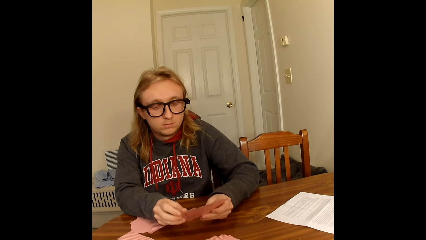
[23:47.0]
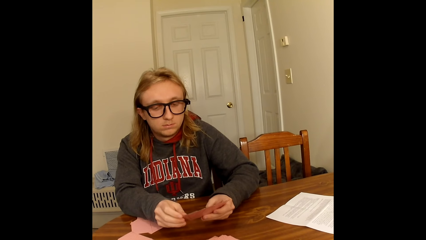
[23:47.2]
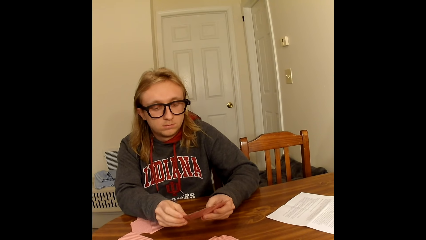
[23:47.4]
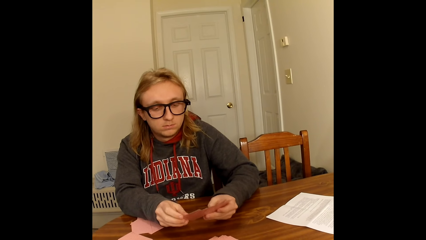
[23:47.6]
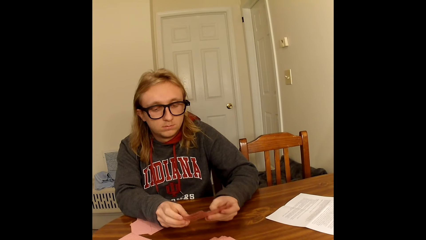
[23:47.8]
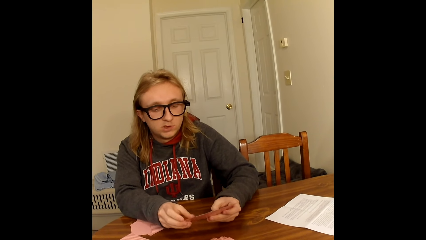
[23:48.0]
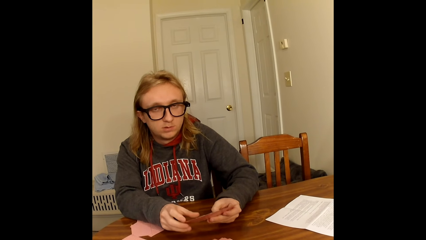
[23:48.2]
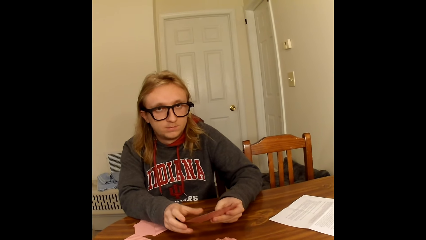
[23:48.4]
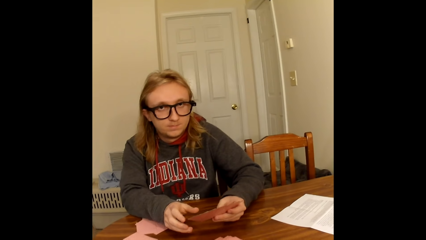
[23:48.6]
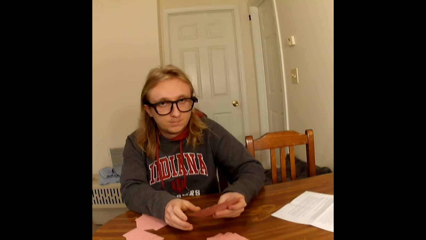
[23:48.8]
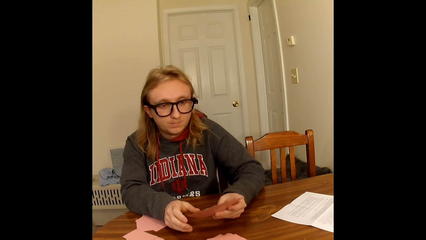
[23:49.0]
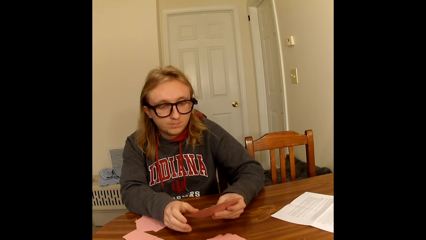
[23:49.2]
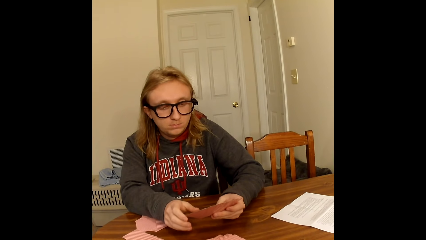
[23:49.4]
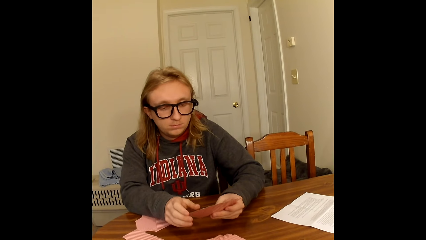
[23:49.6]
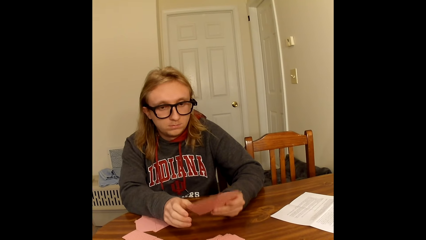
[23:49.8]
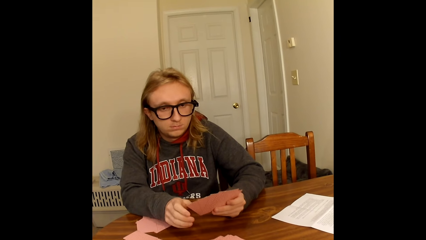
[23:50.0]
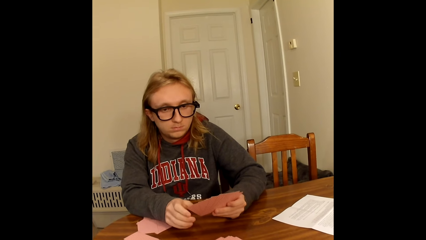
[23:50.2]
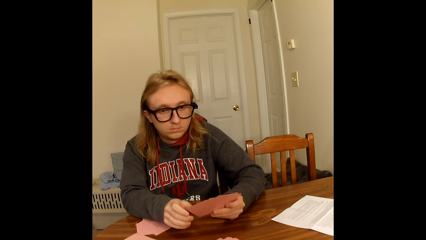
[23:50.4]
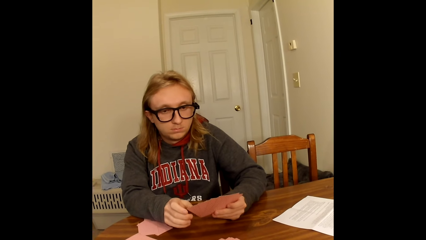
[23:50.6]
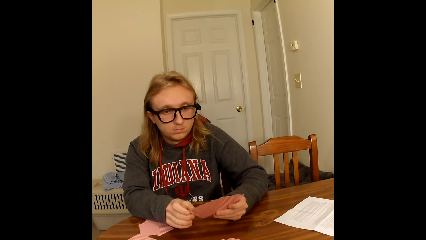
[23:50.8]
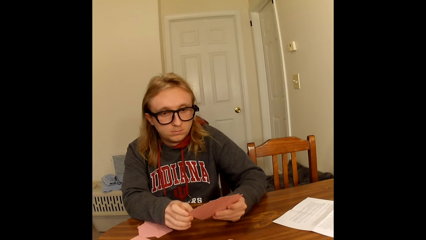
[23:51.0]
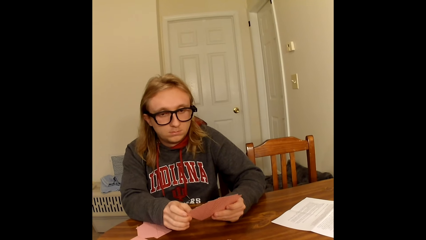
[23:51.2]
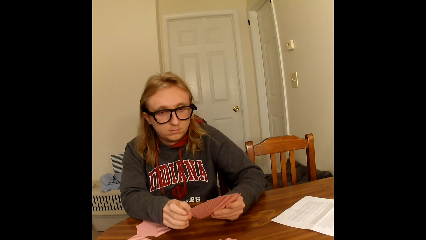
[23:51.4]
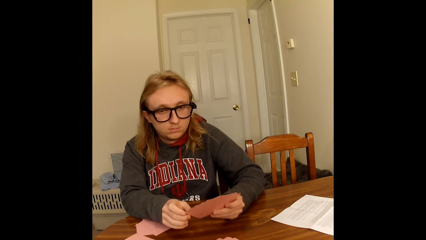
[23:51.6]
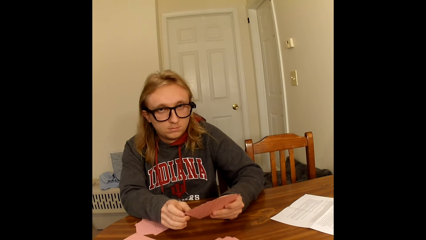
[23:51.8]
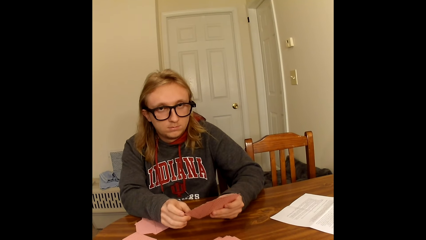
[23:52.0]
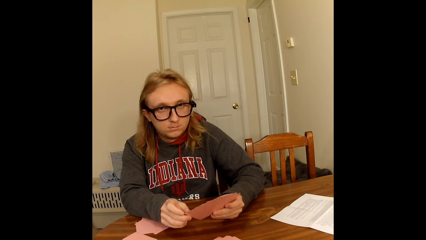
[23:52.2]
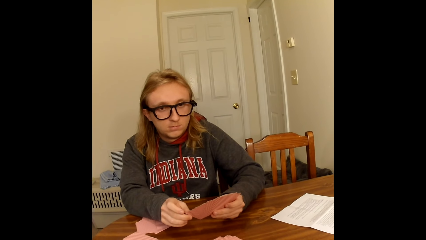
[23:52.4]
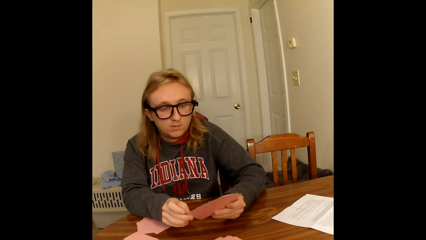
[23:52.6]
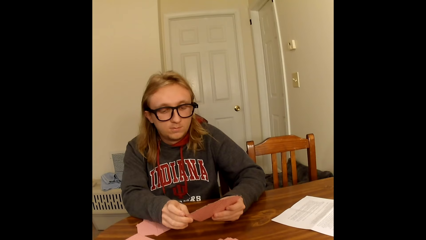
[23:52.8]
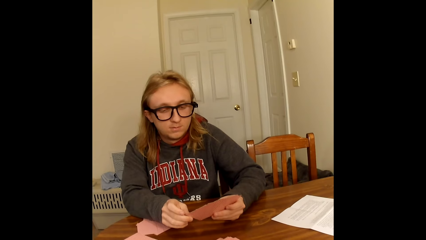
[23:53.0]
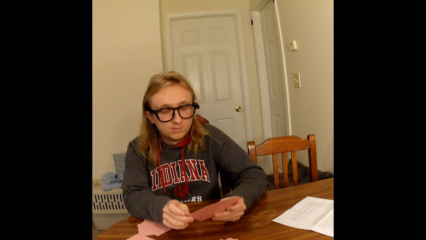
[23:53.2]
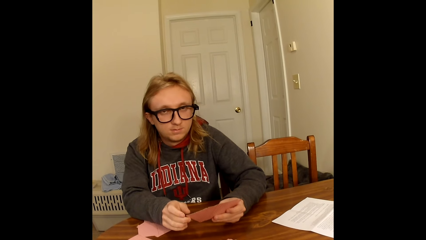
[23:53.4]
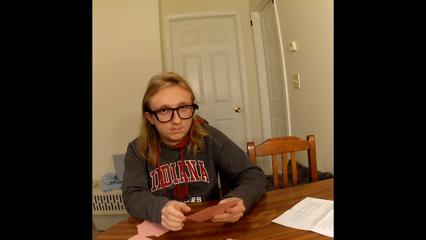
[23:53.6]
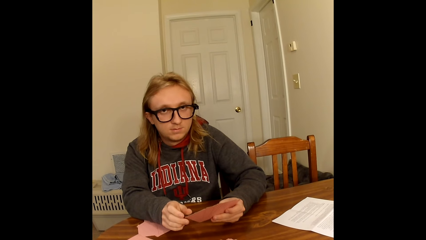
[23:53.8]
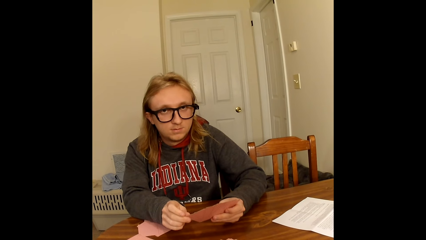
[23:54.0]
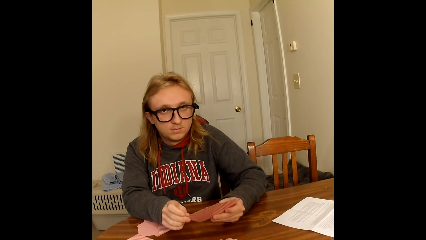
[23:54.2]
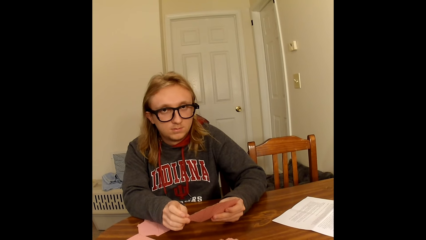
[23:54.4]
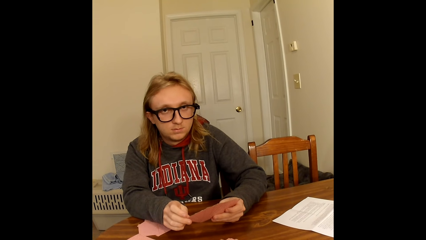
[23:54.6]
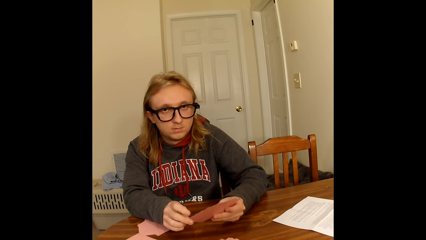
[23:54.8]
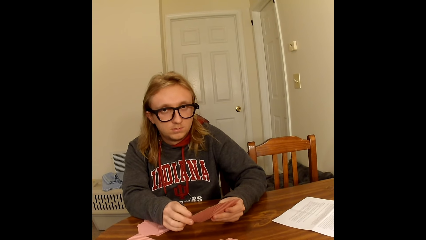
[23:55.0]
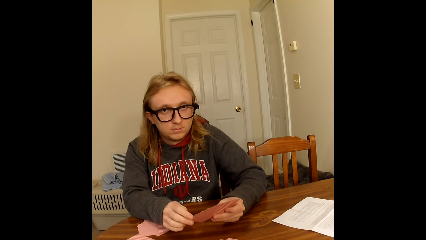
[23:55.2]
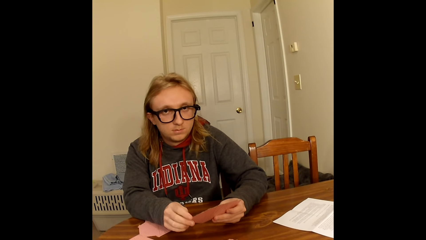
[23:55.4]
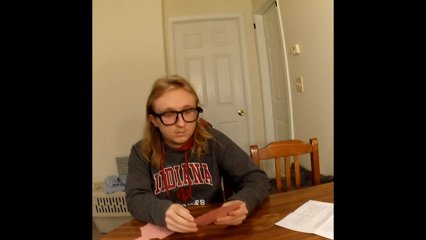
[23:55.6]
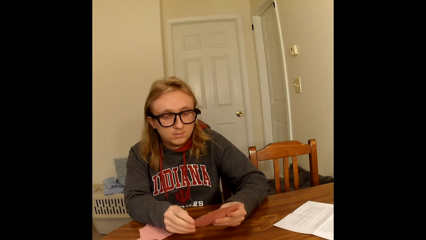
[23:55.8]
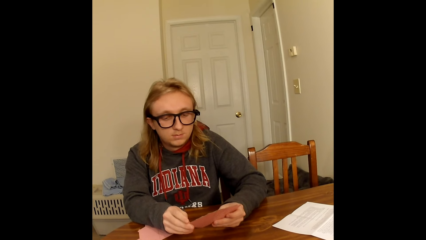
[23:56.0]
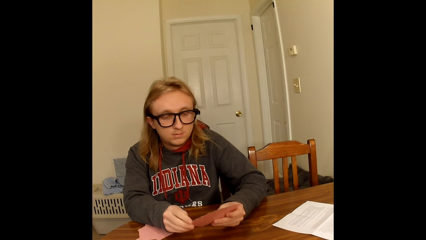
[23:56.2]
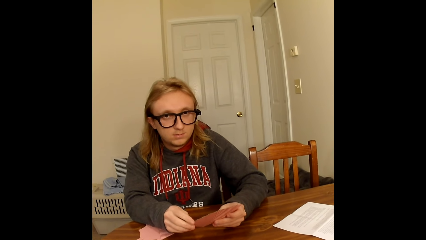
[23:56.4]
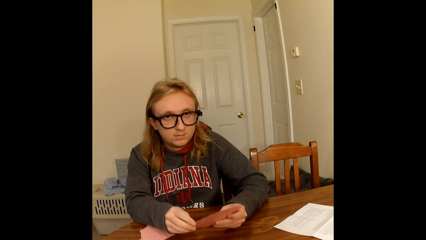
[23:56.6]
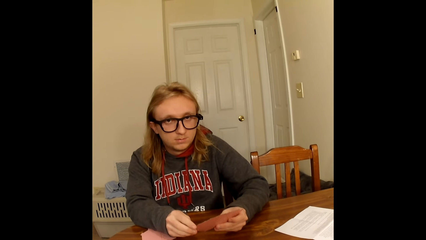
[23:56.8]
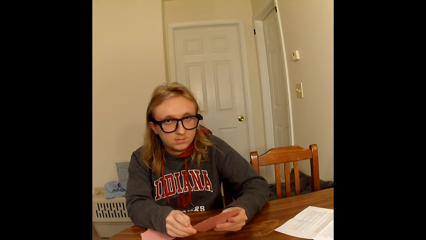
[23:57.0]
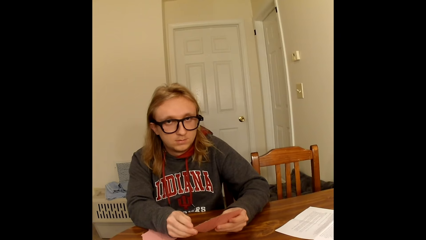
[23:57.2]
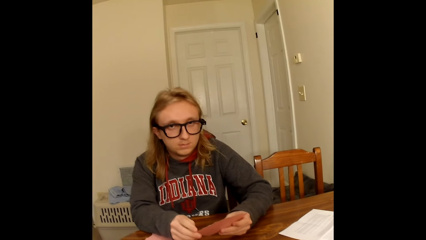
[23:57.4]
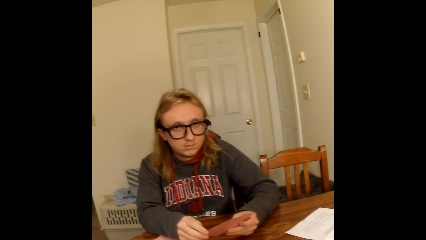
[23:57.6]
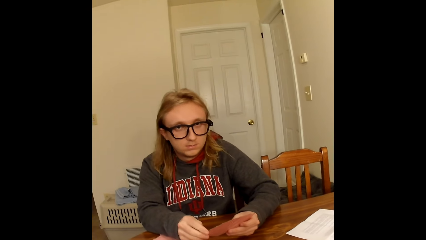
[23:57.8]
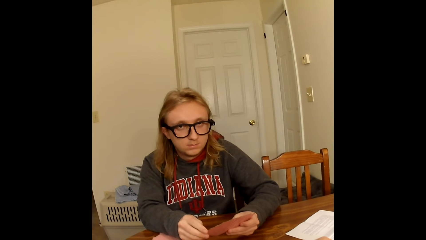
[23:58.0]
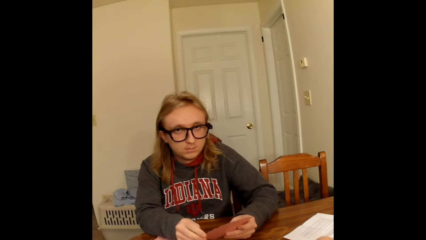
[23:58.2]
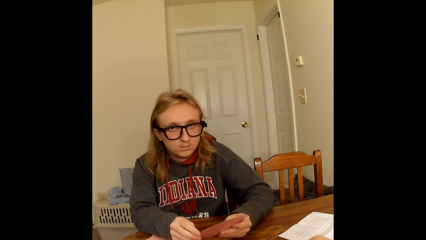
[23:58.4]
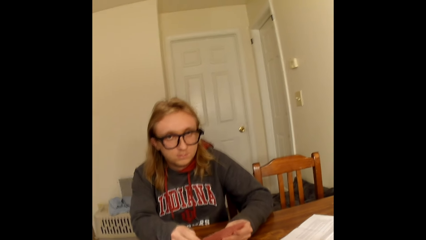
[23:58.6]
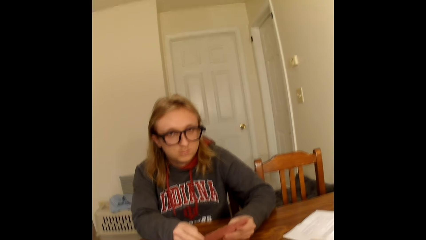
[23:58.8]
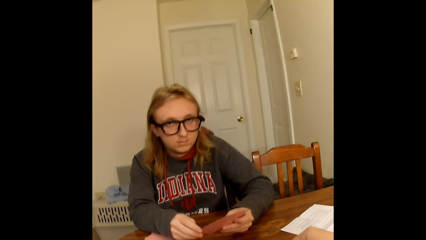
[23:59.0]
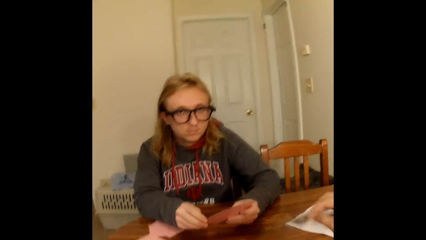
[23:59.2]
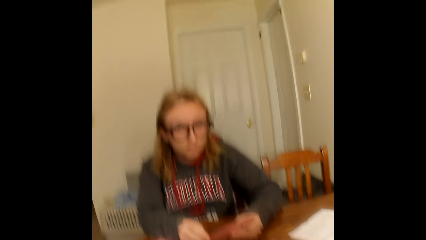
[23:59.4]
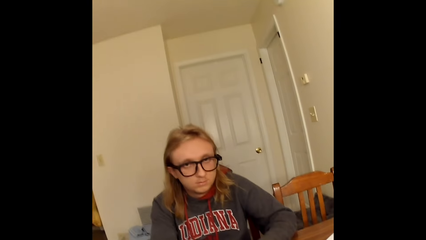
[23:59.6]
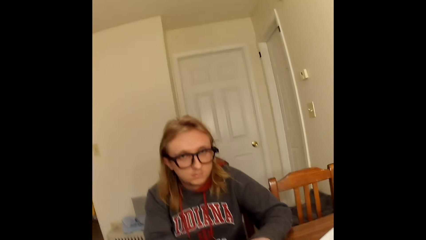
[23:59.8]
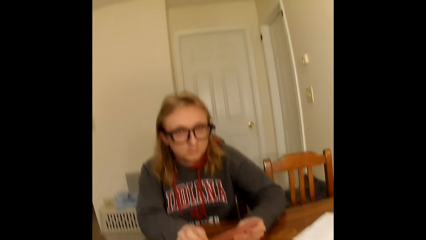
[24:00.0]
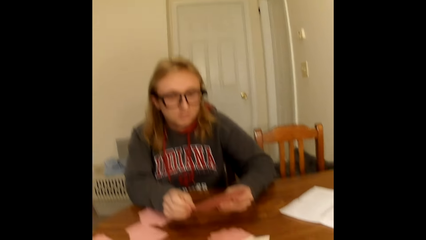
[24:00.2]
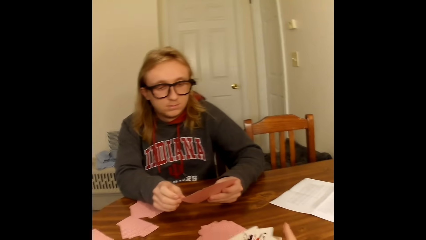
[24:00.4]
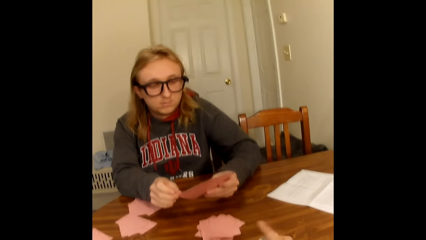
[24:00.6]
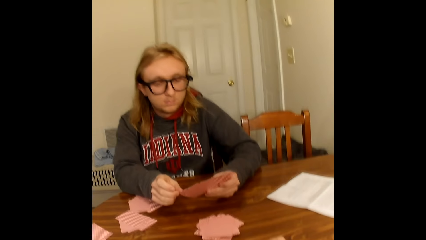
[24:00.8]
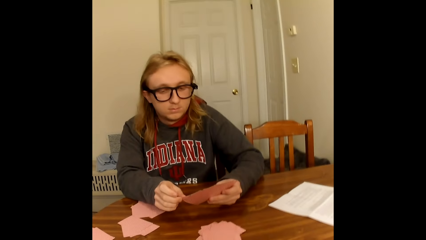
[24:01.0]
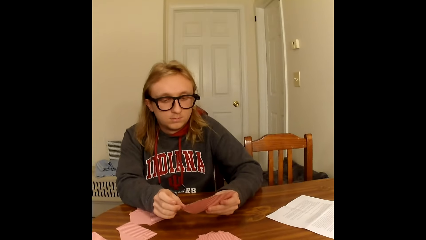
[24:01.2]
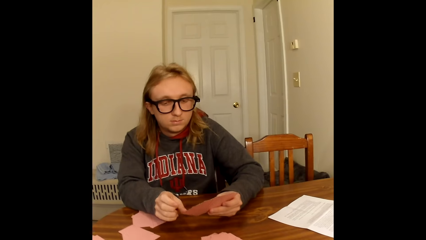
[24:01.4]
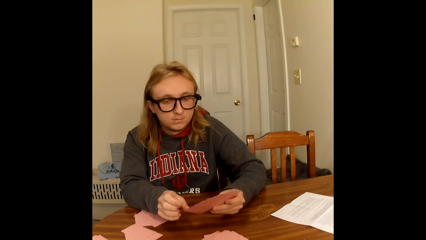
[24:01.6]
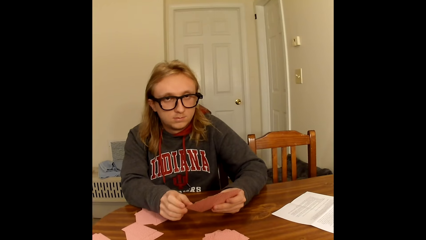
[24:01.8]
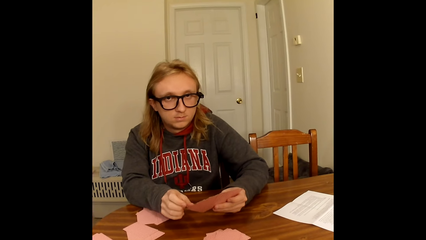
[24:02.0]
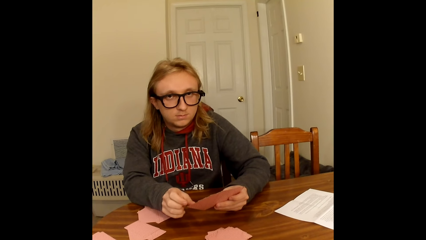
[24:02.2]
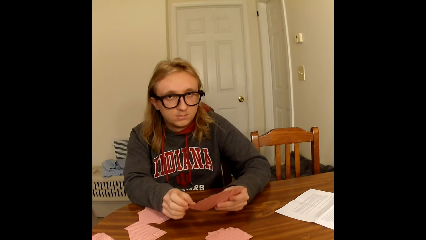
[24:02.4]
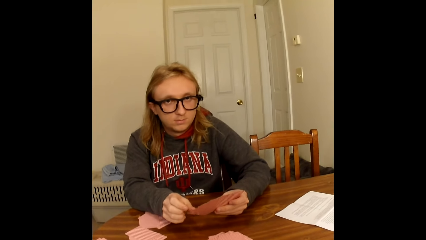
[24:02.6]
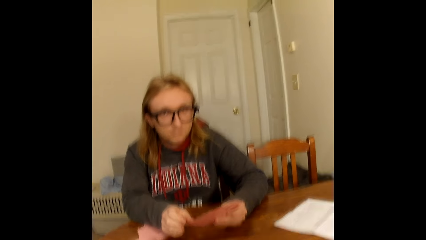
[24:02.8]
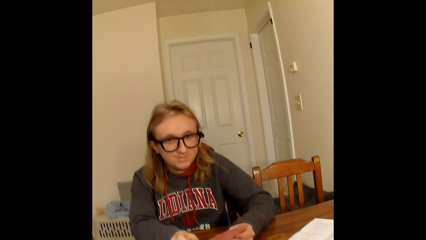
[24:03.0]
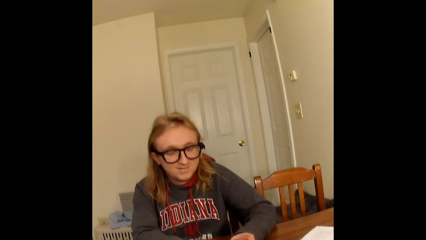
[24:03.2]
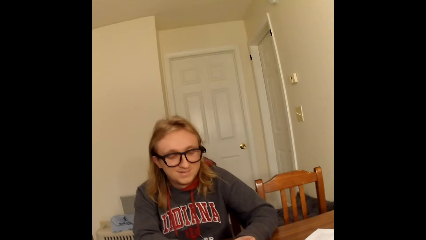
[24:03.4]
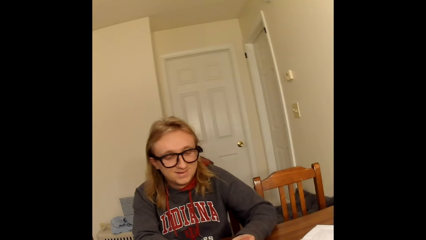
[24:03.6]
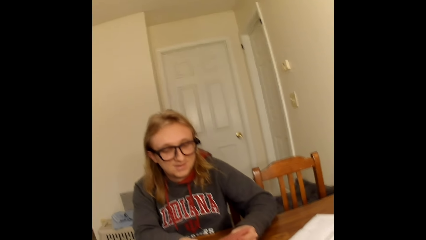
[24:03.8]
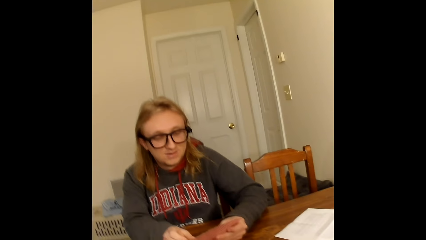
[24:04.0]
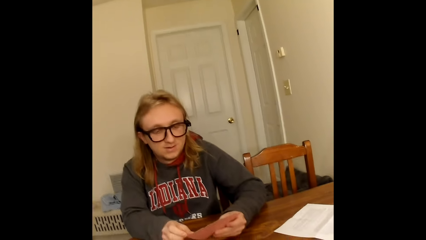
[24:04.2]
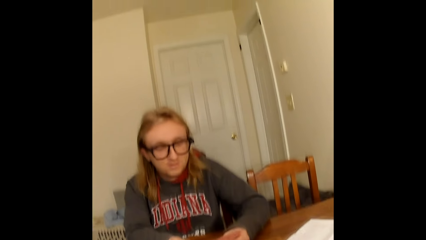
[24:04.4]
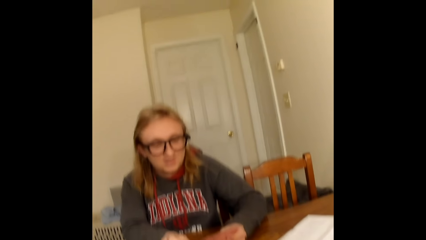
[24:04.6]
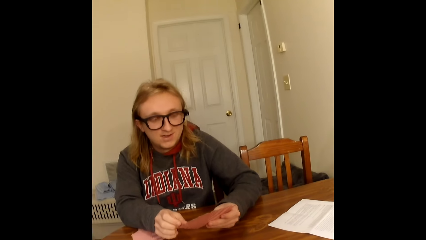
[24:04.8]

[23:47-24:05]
A man looks at the cards. The camera wearer puts the cards on the table. They converse. The man converses.
